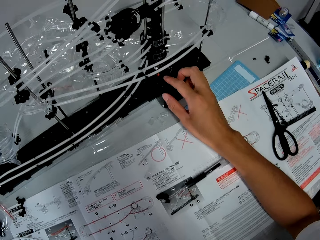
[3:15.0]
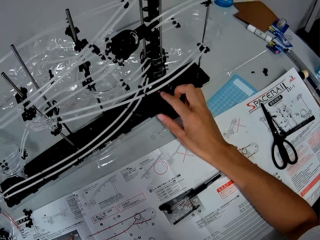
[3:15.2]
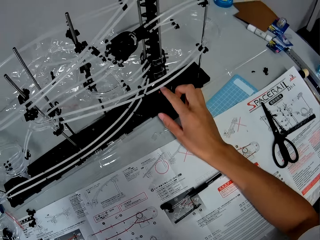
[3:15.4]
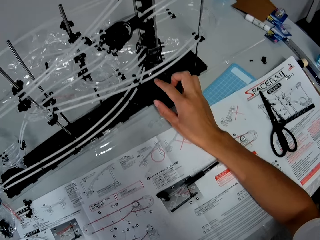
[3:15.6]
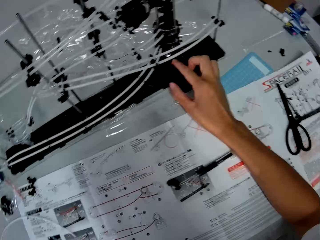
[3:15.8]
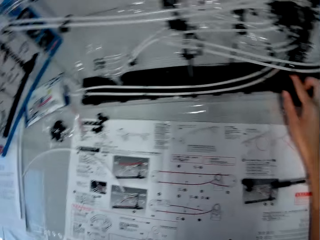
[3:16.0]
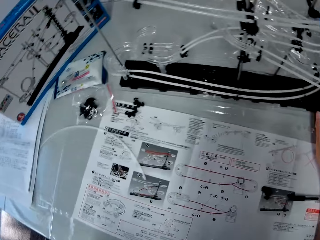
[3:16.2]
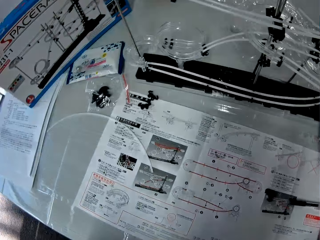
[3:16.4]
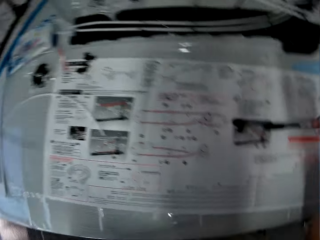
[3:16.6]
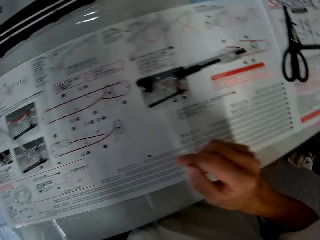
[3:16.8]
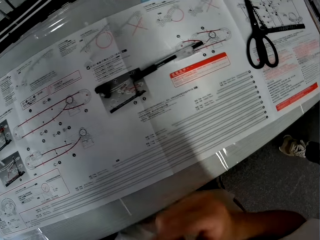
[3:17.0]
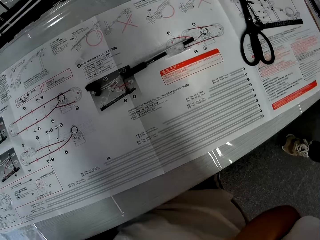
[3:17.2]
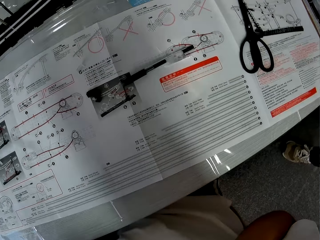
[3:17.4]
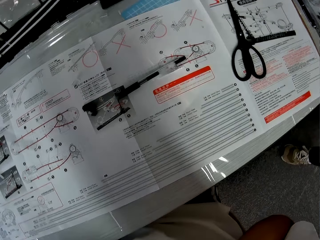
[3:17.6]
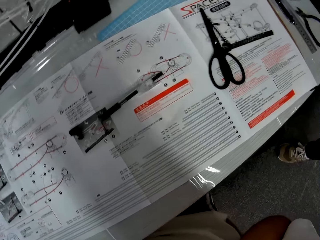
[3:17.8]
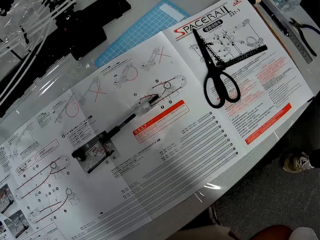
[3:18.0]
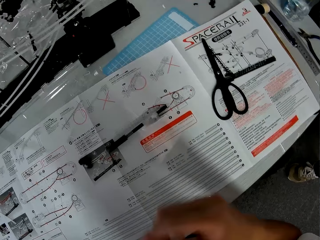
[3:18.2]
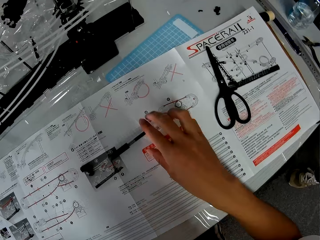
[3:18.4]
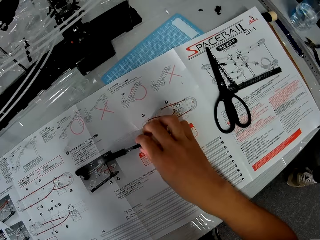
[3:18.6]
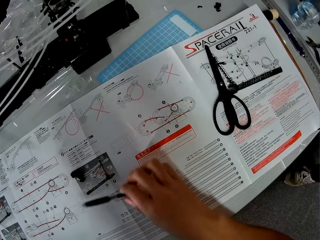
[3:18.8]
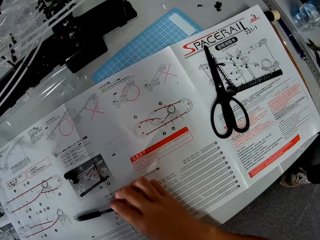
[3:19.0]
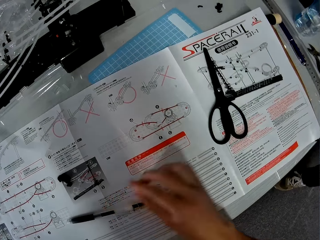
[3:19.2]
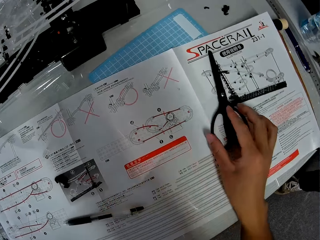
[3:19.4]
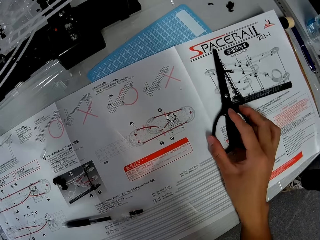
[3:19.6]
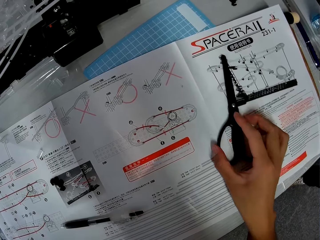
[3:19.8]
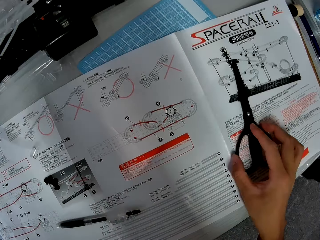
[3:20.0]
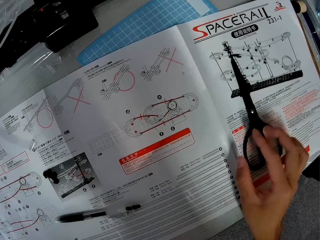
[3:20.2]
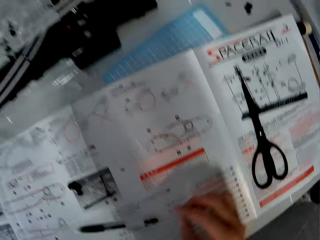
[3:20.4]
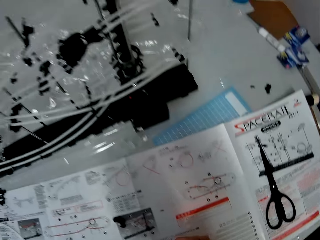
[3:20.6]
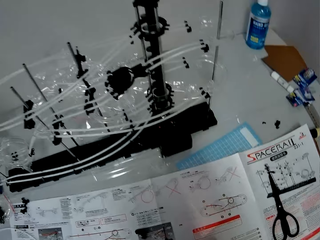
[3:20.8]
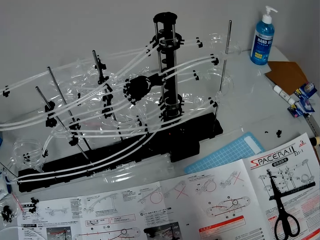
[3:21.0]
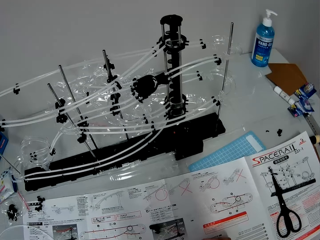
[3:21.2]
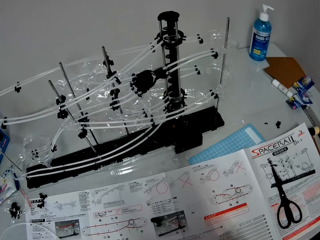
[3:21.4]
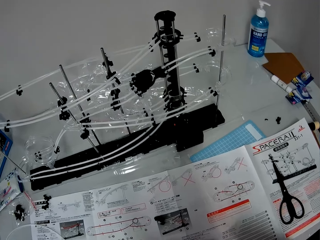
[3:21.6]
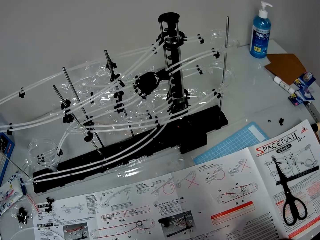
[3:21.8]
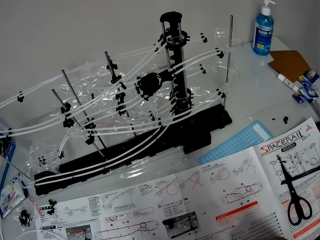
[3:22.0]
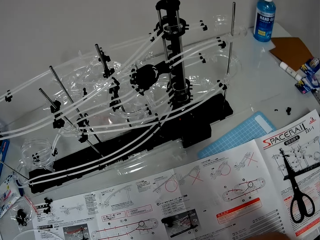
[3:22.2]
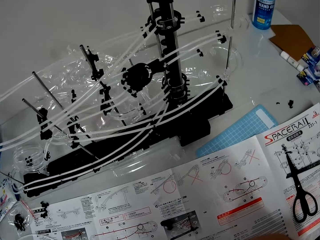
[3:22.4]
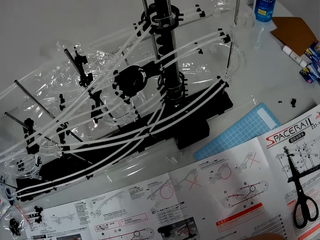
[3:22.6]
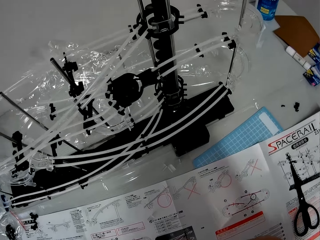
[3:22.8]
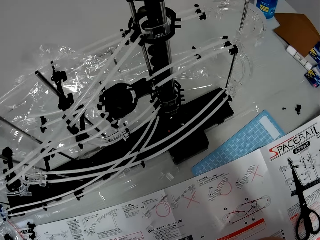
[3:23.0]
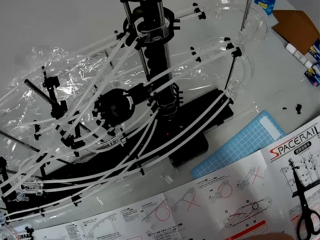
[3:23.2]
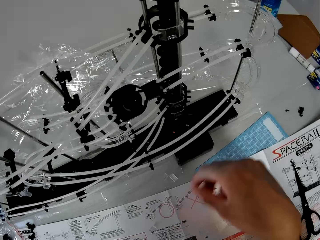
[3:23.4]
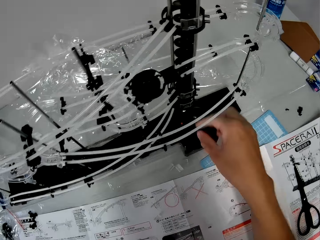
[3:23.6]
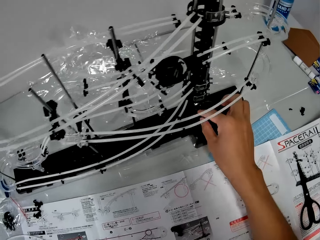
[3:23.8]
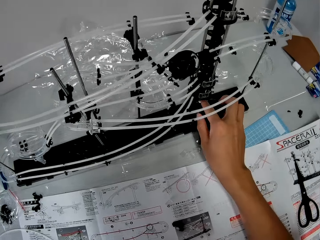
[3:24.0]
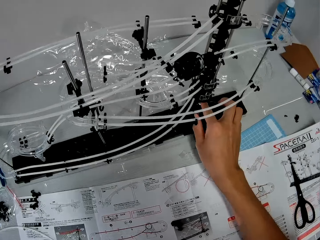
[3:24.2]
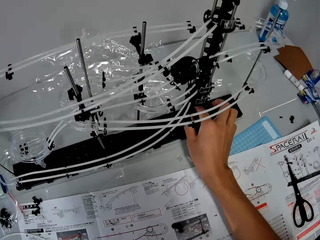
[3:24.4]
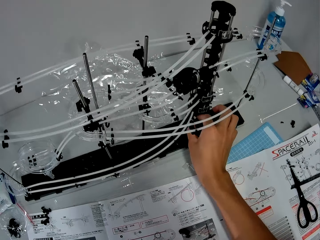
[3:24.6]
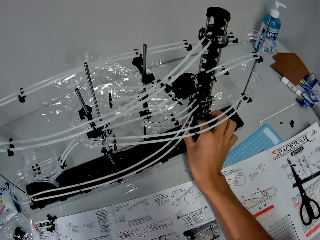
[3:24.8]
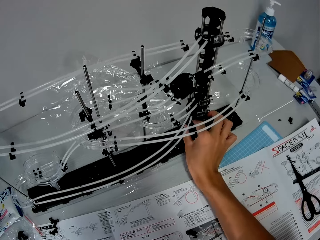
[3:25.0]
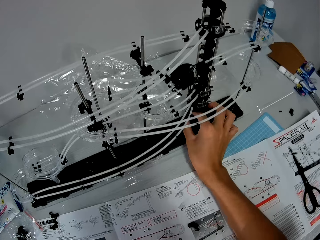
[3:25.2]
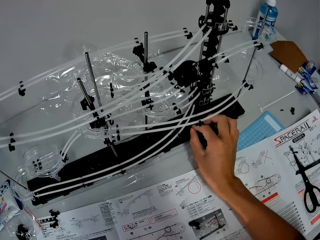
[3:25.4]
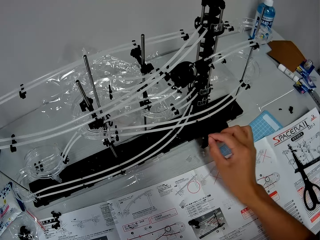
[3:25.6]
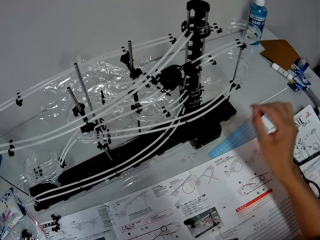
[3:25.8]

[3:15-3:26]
The camera wearer switches the space rail off. They move their hand away from the space rail. A man stands next to the camera wearer. The camera wearer moves a pen. They move the scissors. They push the marble ball out of the space rail.

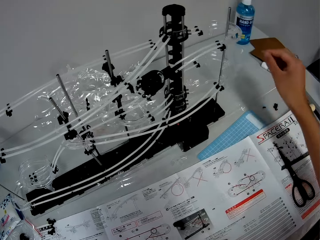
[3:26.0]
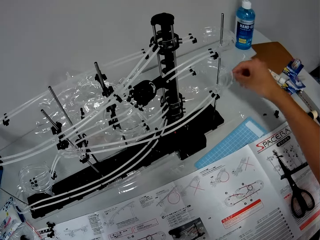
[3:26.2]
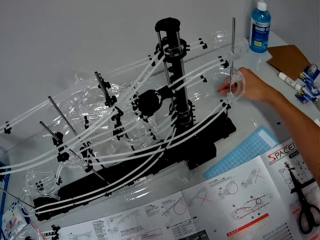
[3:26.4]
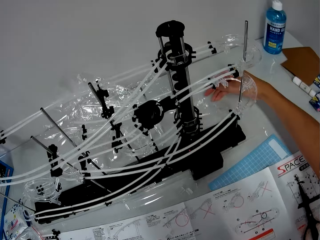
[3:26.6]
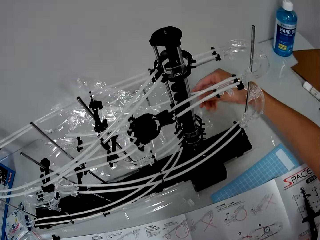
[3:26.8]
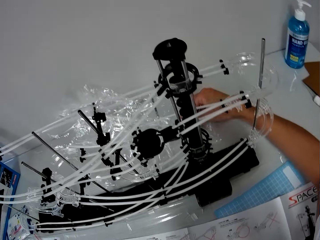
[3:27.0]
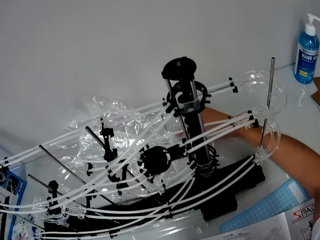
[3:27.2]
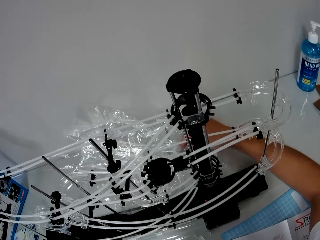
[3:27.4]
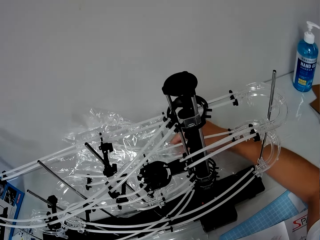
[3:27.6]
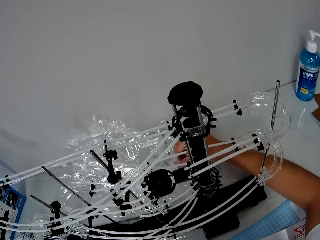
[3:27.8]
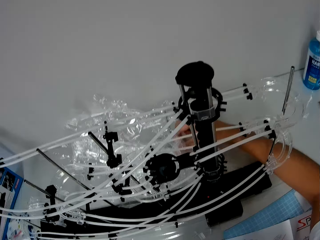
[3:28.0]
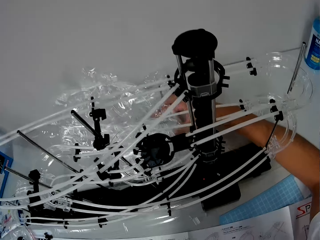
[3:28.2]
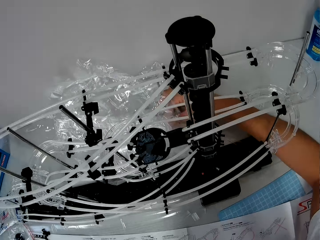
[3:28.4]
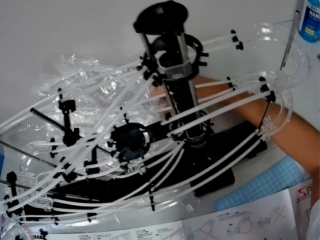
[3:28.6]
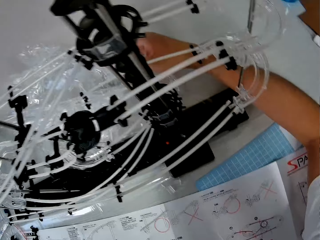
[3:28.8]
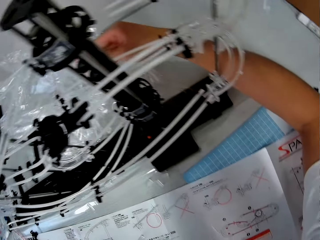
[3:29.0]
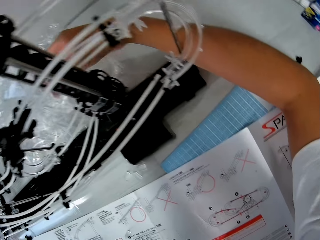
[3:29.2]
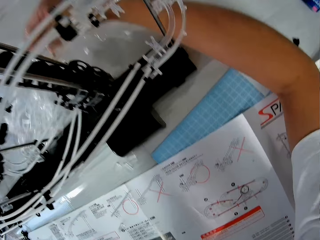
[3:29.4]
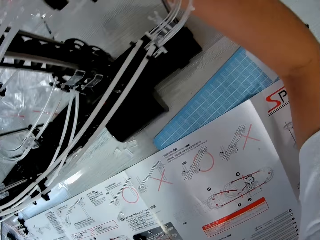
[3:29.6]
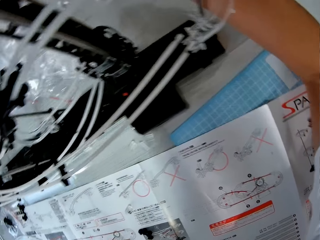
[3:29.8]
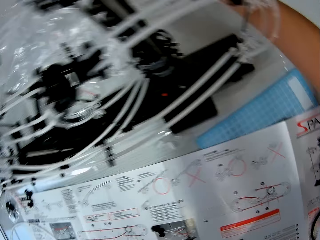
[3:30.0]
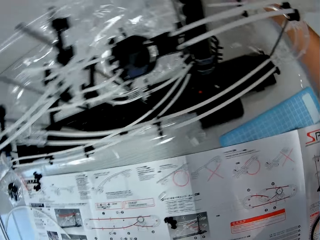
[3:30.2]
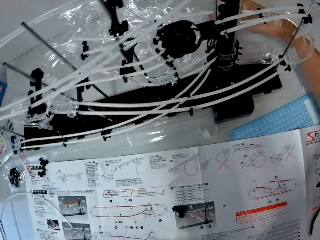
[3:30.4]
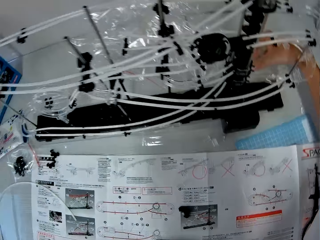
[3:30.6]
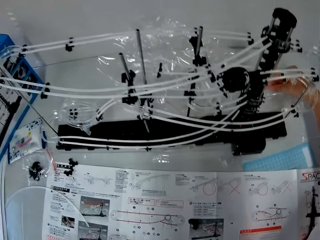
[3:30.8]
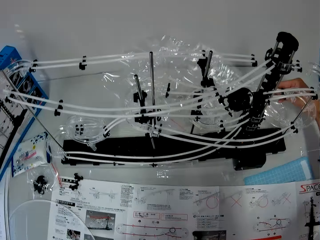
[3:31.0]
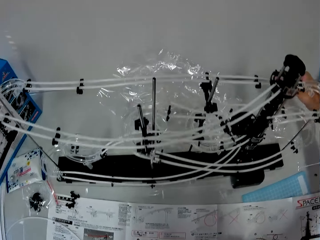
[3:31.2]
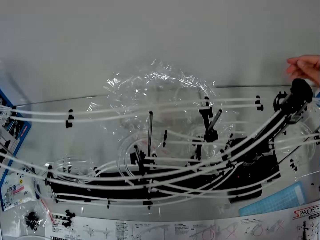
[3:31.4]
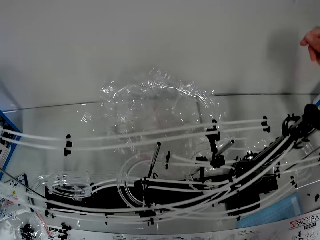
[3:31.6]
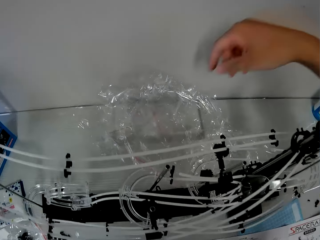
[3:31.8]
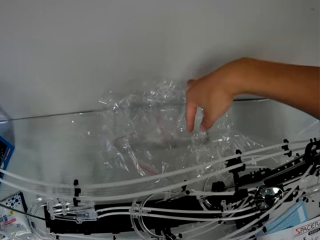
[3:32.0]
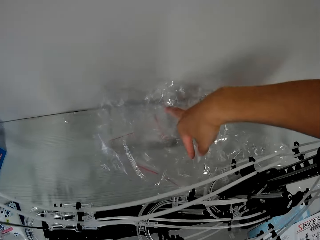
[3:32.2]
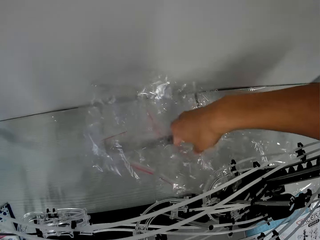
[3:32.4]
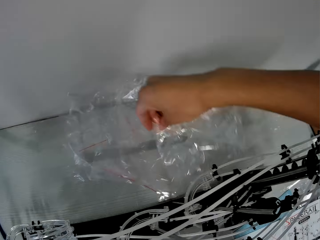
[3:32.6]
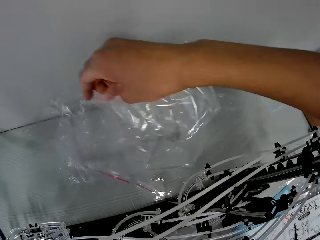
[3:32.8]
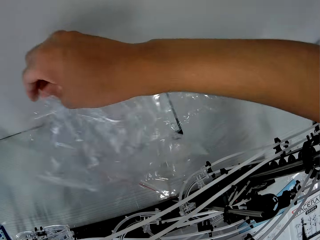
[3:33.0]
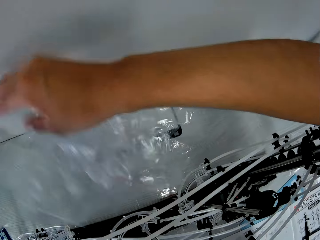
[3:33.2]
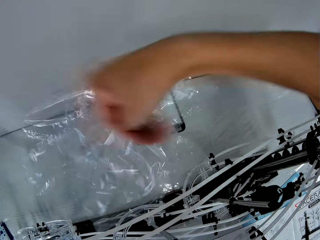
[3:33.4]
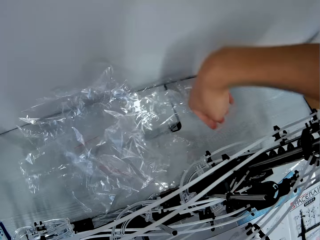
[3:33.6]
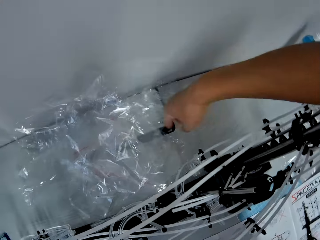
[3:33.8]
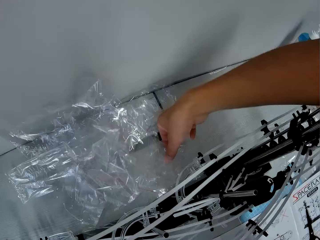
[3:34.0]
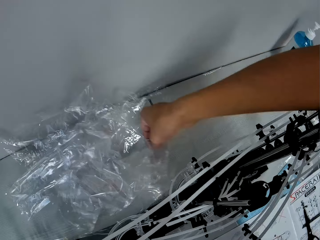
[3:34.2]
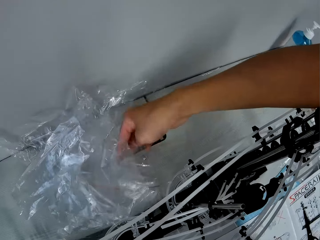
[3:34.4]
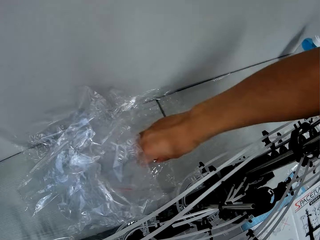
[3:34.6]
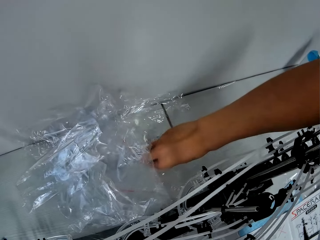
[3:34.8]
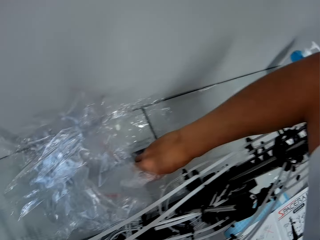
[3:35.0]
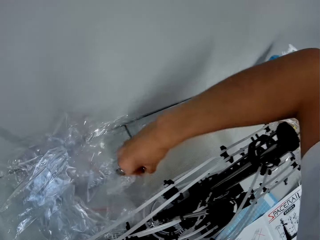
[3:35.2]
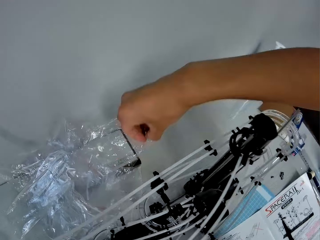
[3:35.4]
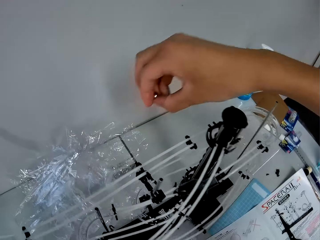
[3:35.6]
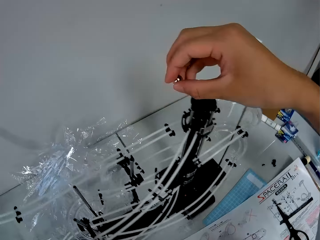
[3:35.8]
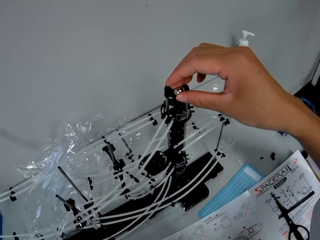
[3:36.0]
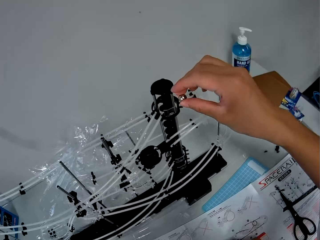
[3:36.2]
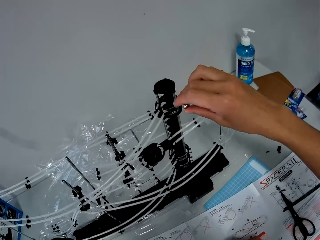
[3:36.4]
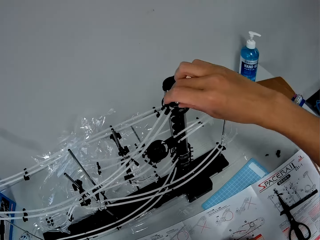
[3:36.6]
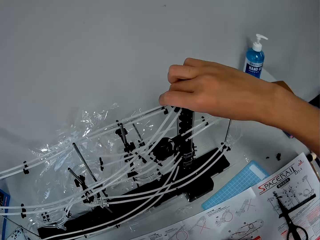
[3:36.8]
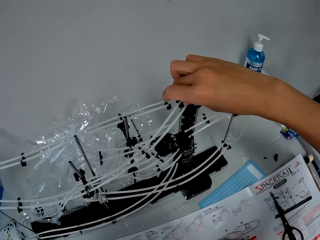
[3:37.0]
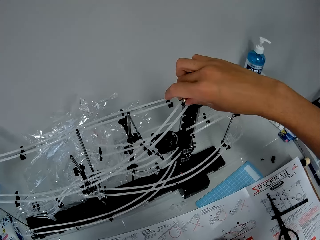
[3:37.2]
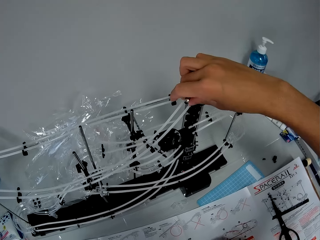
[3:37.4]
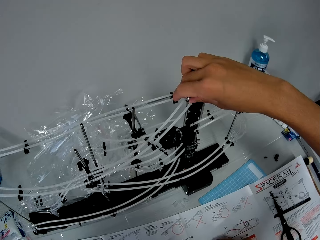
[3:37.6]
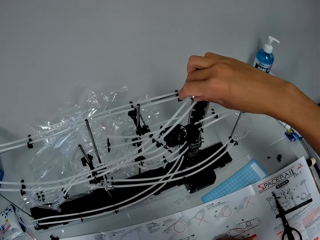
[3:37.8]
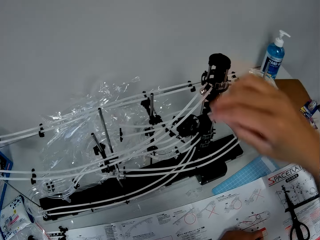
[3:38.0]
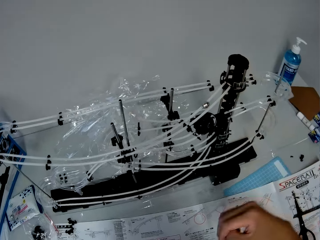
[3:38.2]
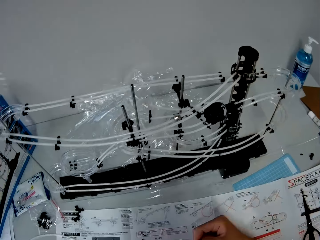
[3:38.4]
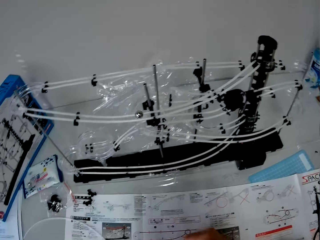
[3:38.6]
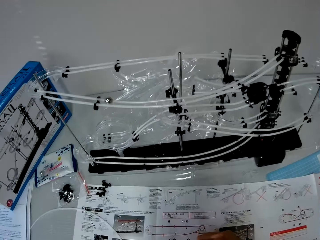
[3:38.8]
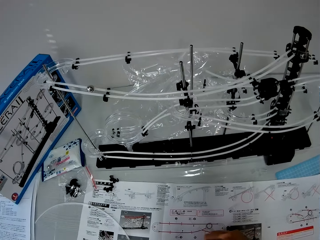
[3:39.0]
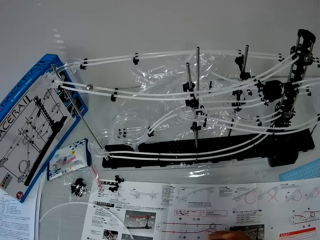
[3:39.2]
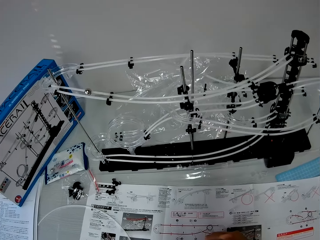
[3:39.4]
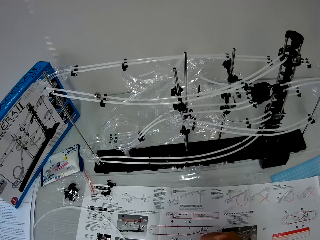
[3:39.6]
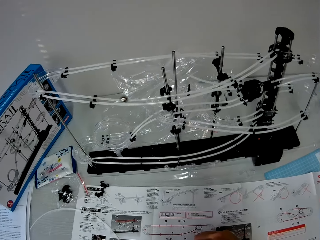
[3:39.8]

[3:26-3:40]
The camera wearer moves plastic bags. They lift a plastic bag. They pick up the marble. They put the marble on the space rail.
